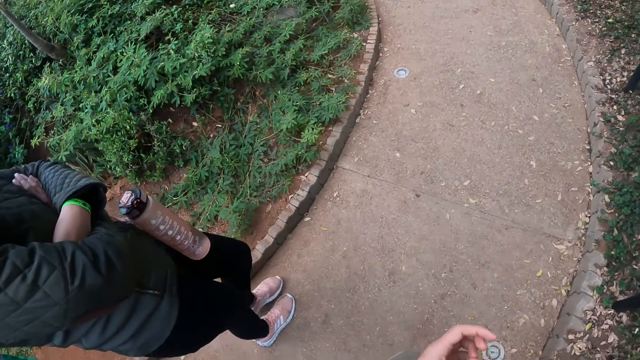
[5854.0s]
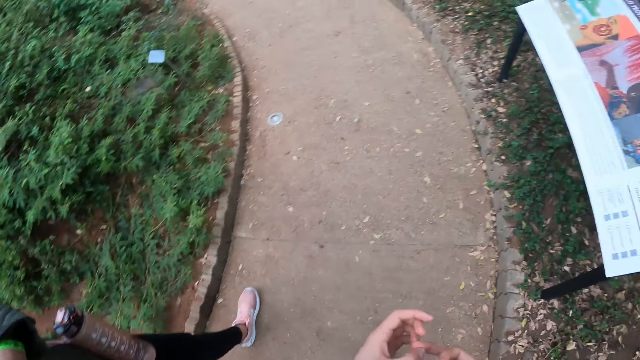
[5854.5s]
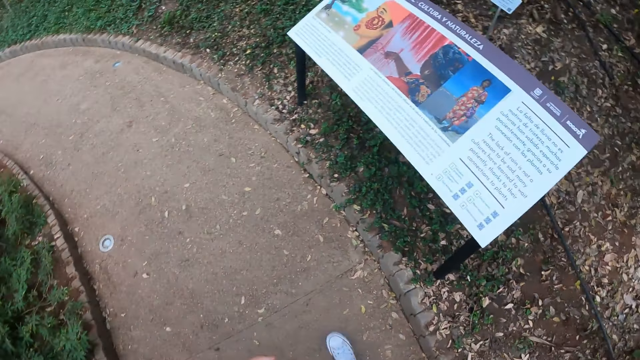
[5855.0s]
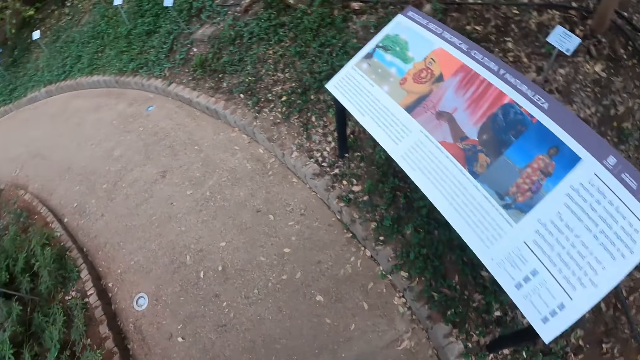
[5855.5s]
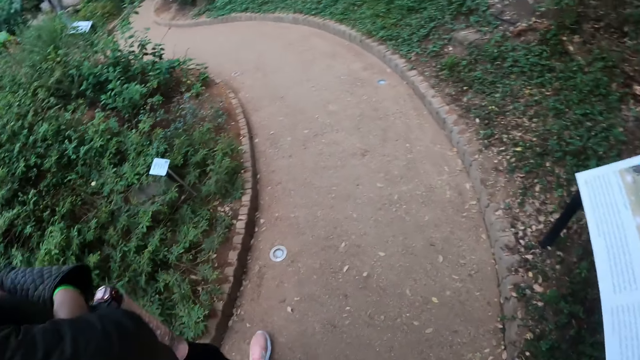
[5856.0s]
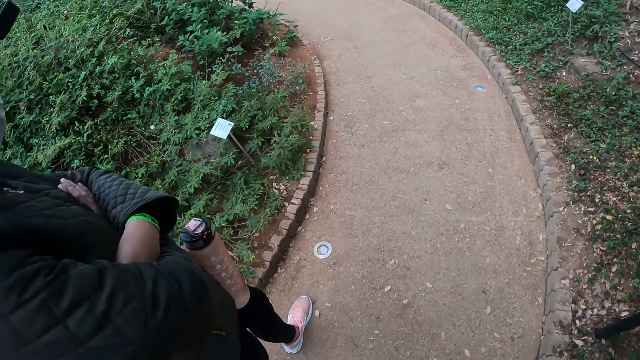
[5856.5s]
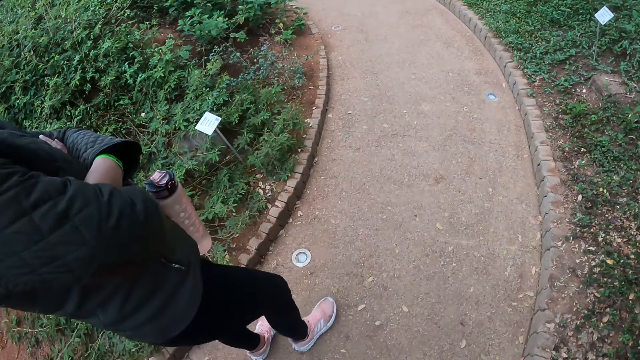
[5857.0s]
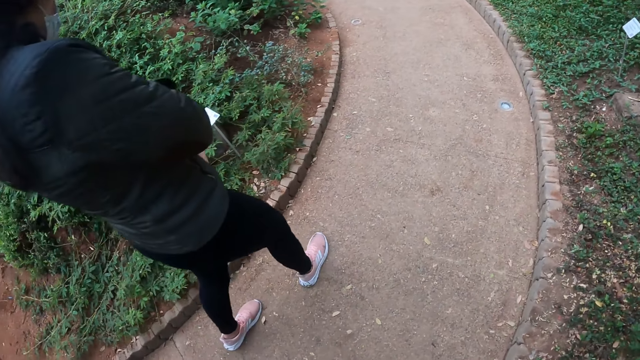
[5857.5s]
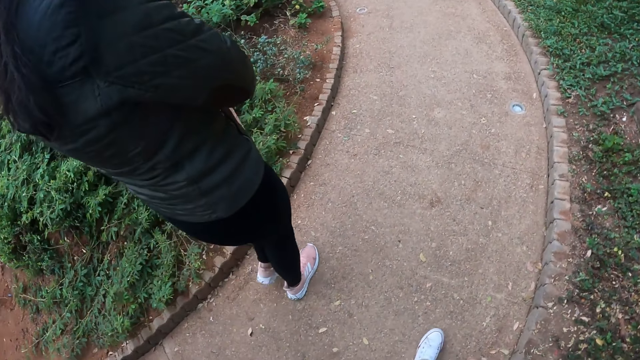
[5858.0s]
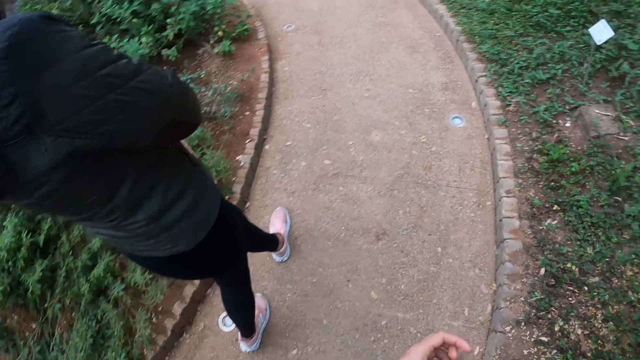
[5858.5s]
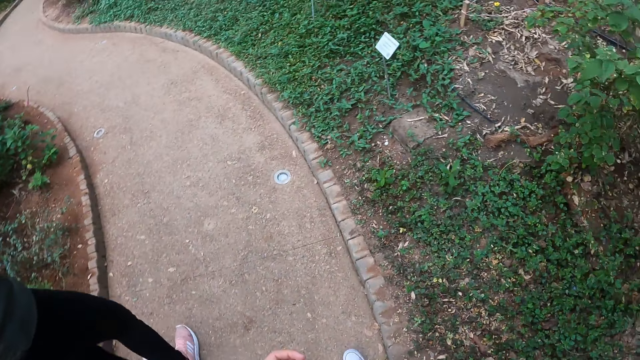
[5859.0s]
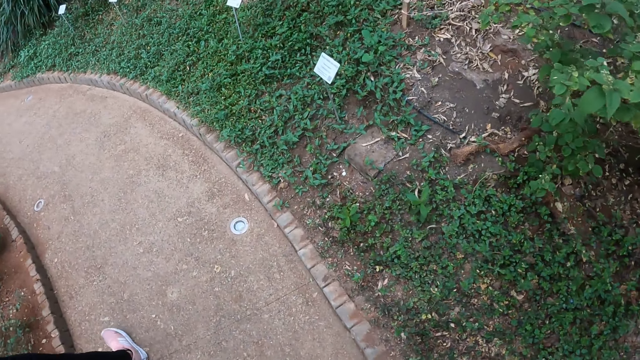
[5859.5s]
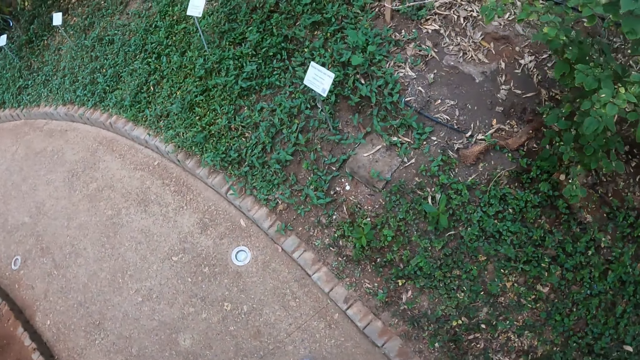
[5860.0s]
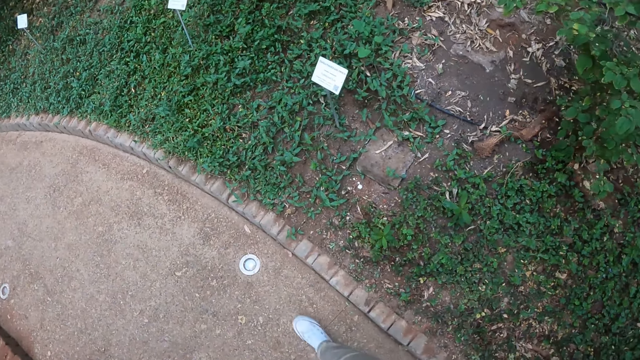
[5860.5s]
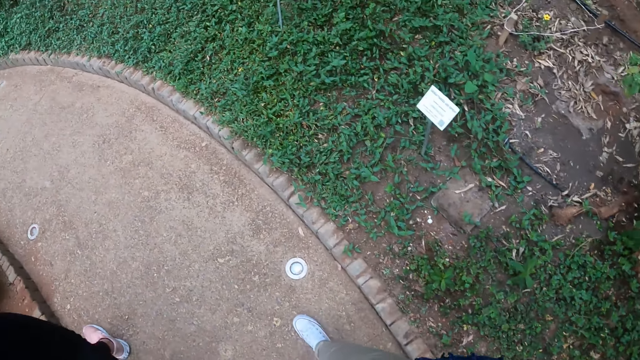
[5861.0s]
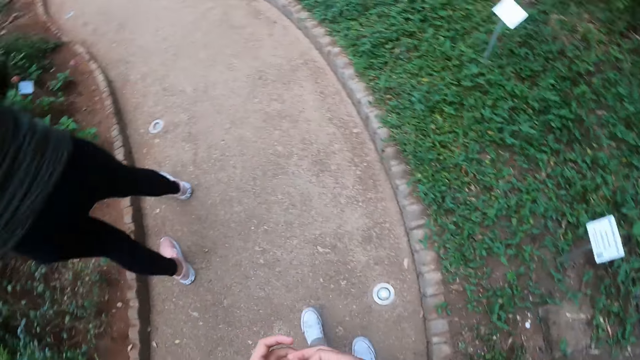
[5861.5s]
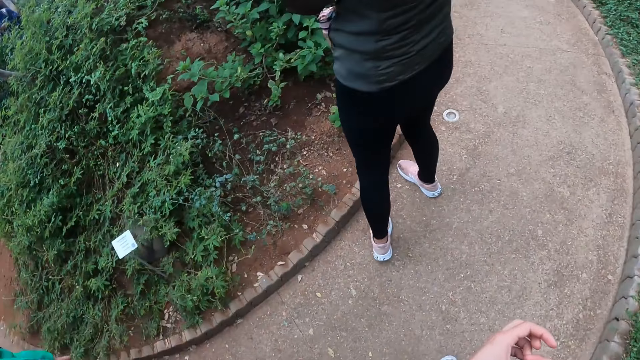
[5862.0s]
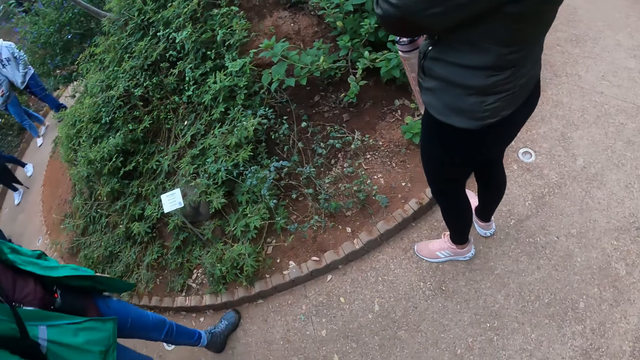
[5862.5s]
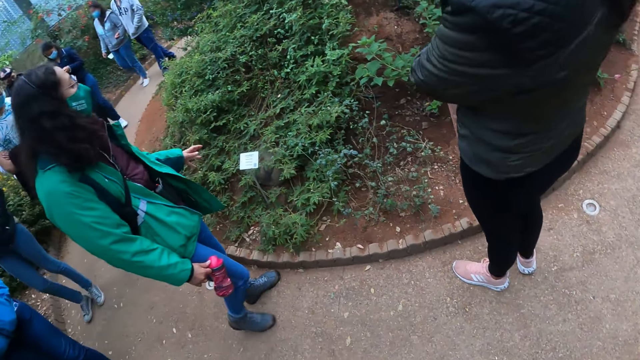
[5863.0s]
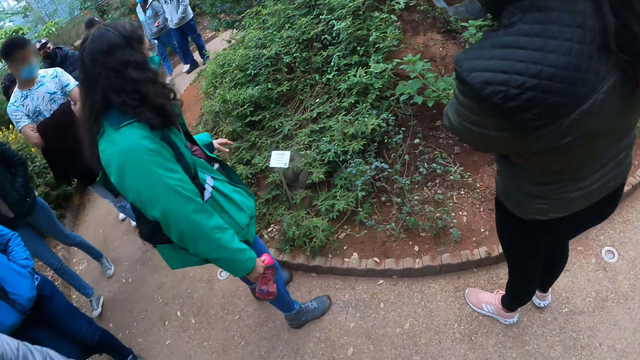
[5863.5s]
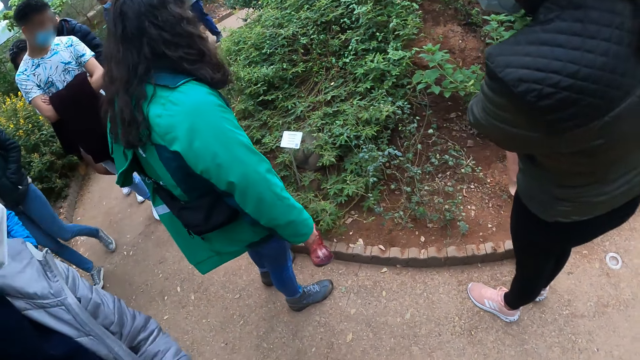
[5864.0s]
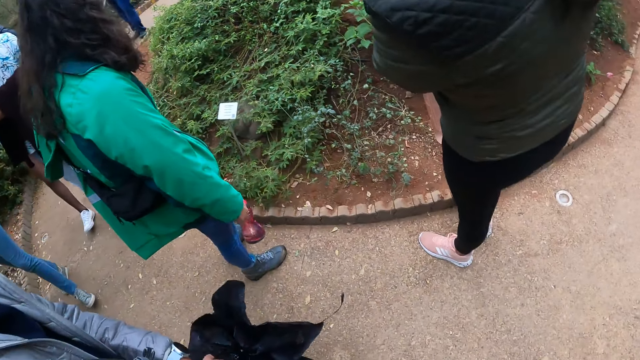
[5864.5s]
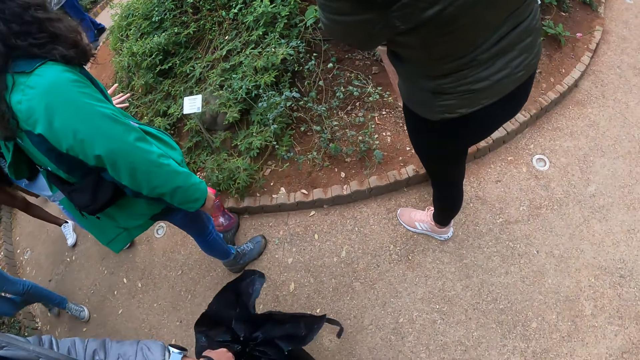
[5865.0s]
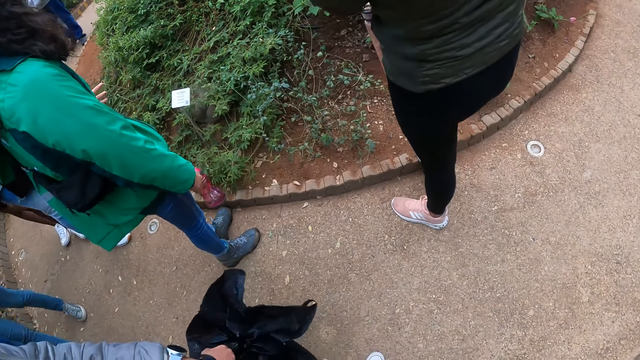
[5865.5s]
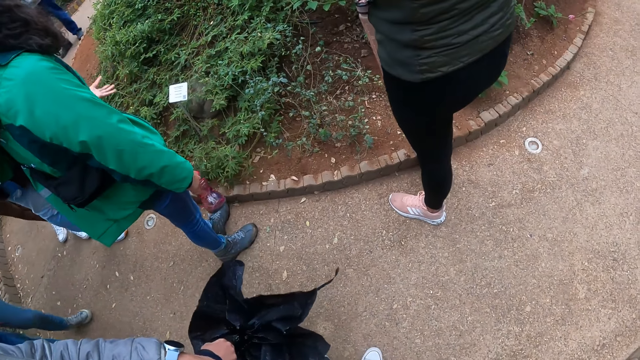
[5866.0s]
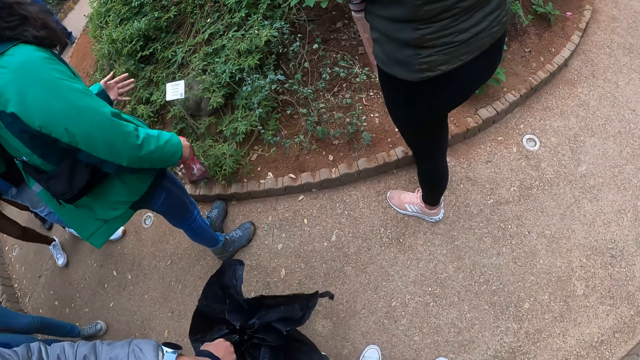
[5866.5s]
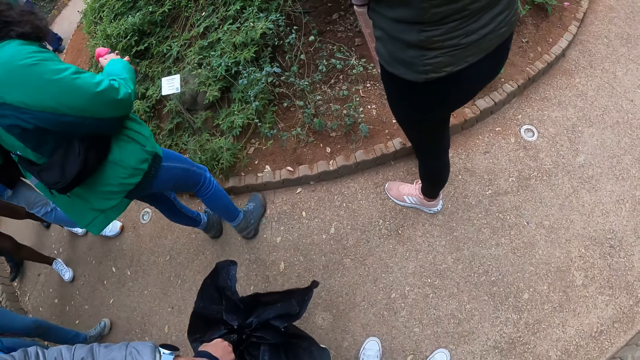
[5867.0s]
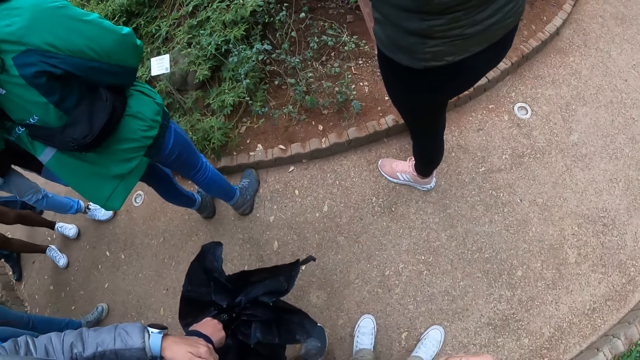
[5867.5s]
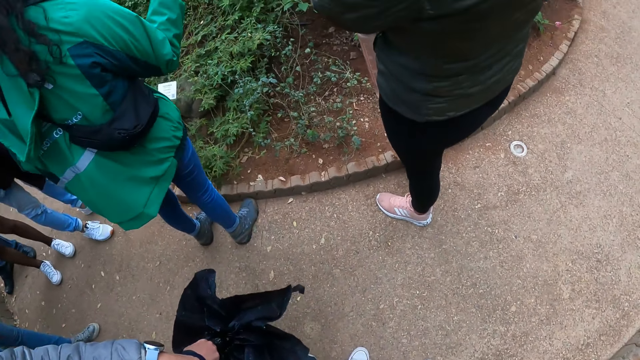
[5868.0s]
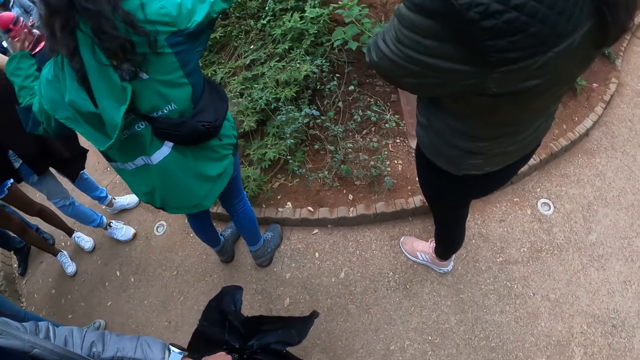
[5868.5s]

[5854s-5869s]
The camera wearer looks around the compound. They stare at a person. The person moves his or her hands.

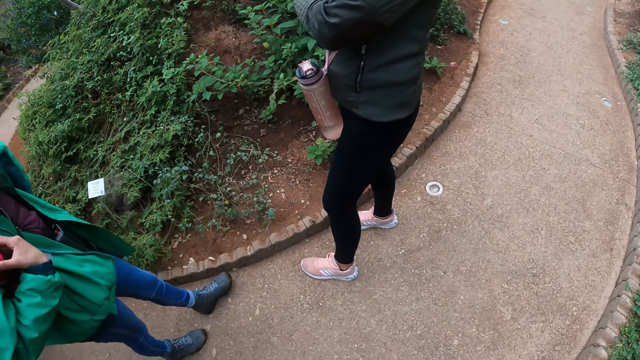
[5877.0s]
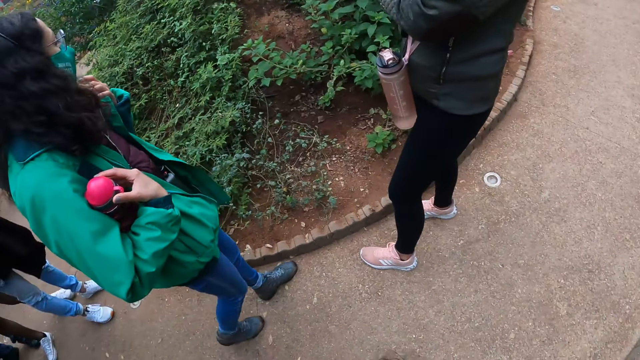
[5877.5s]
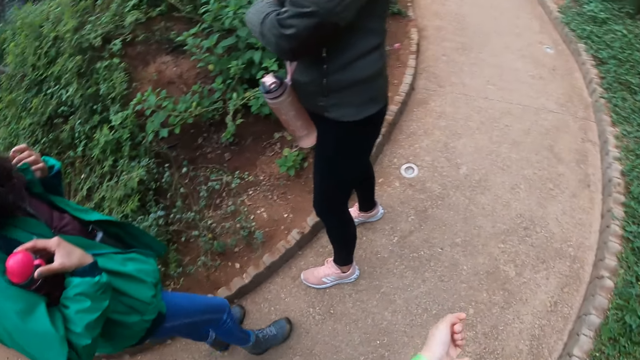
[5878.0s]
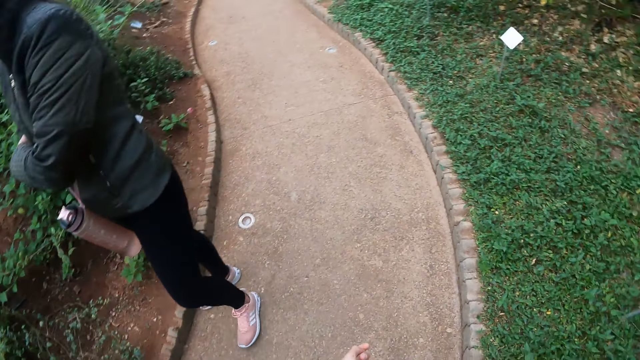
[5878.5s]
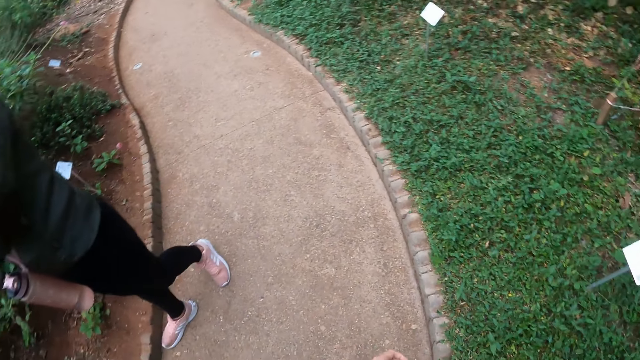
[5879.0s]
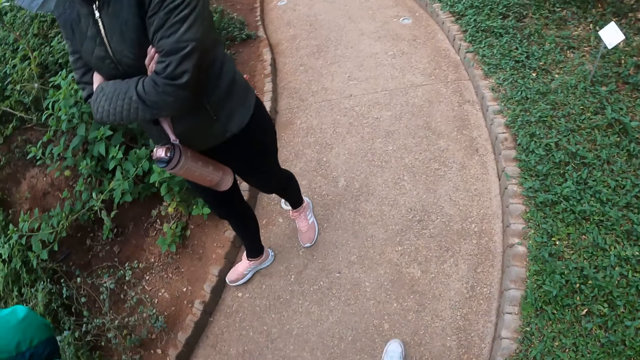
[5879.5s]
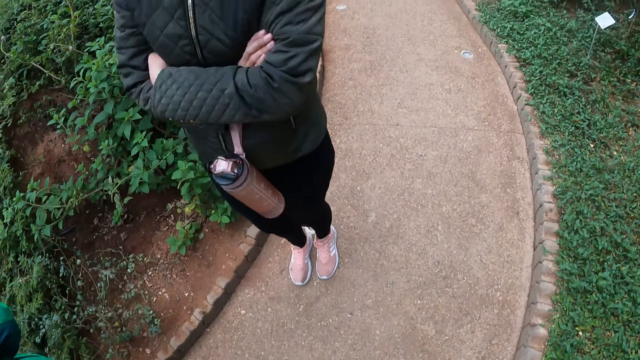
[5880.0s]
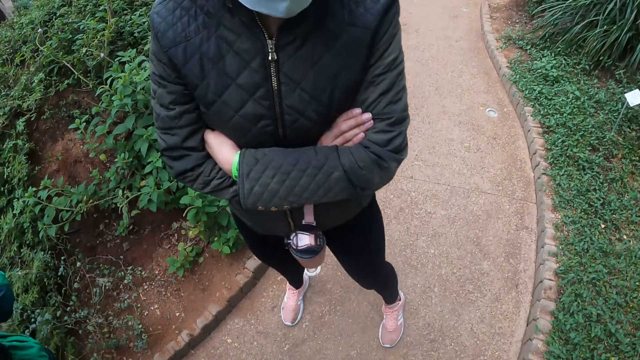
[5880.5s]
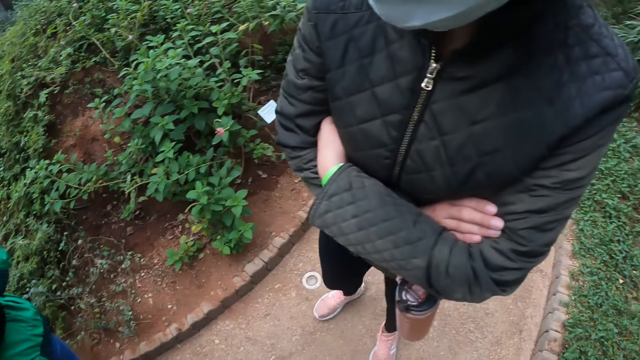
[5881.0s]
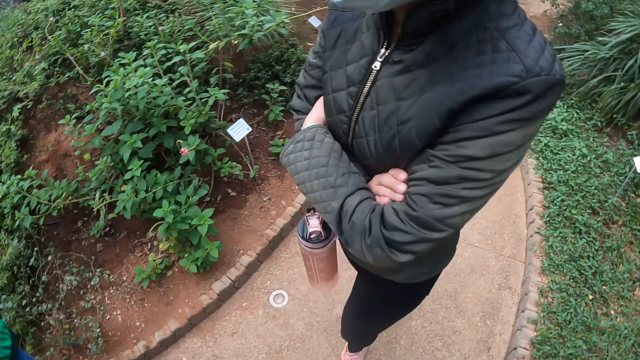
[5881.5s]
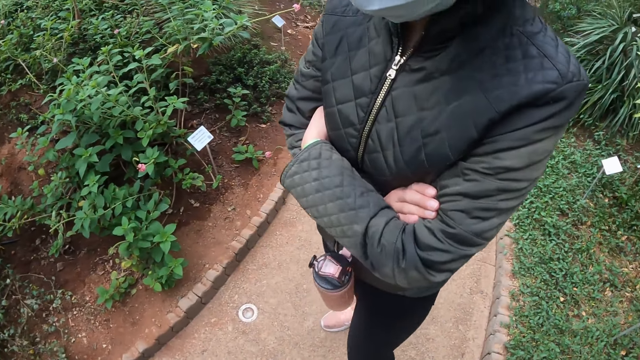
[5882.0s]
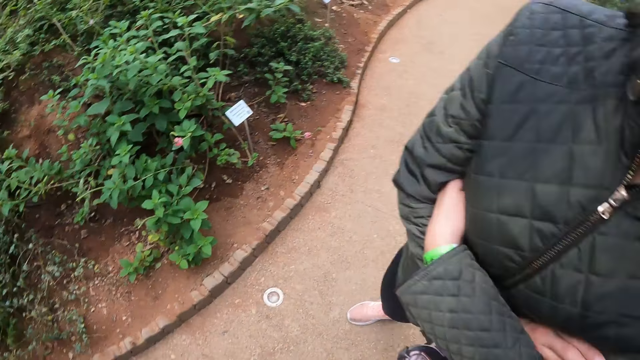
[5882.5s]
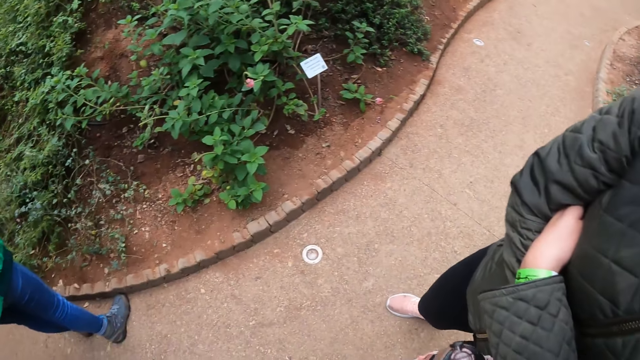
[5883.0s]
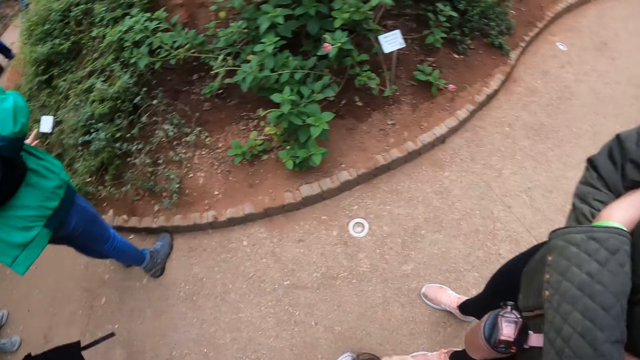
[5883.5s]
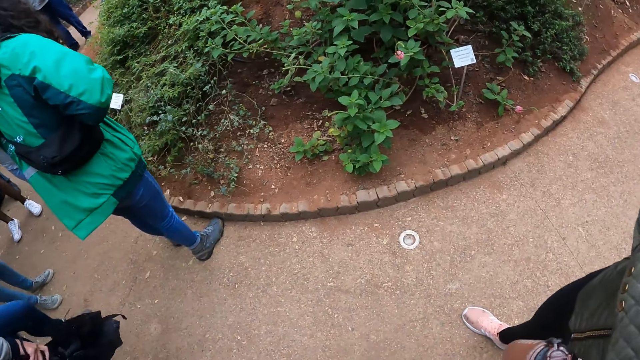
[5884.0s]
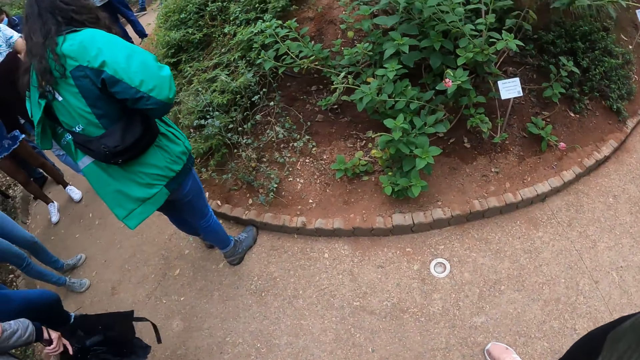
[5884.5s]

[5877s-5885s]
The camera wearer looks around the compound.
